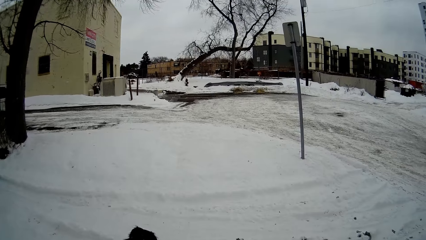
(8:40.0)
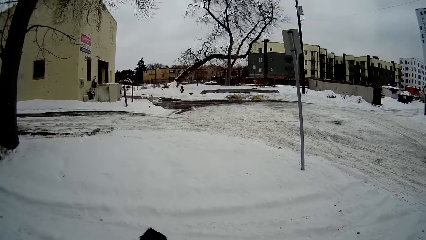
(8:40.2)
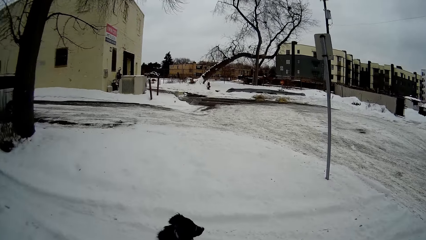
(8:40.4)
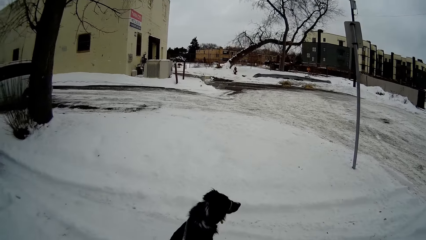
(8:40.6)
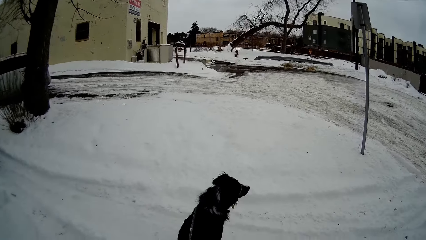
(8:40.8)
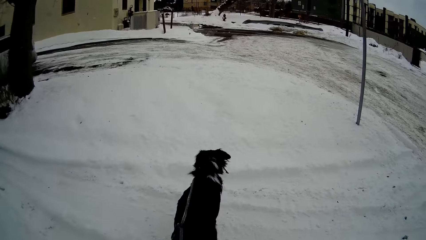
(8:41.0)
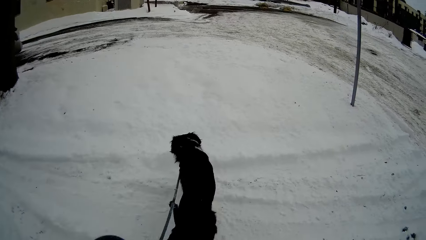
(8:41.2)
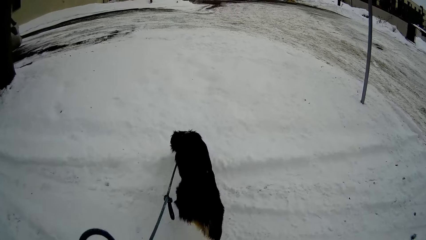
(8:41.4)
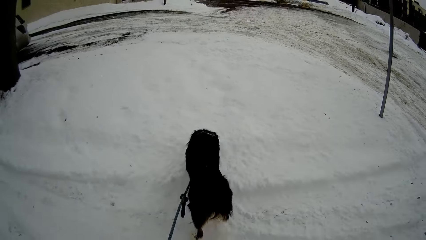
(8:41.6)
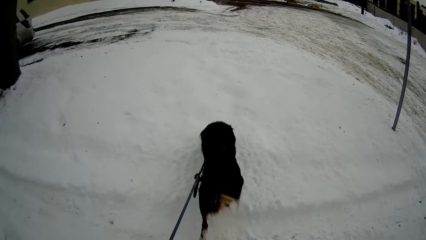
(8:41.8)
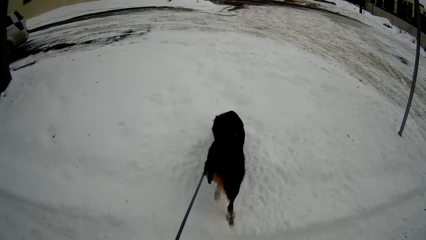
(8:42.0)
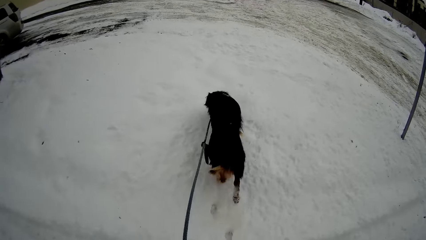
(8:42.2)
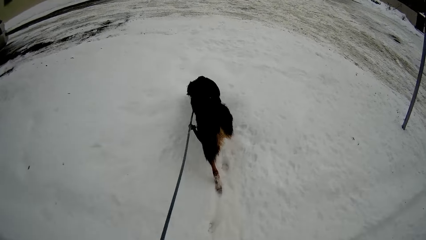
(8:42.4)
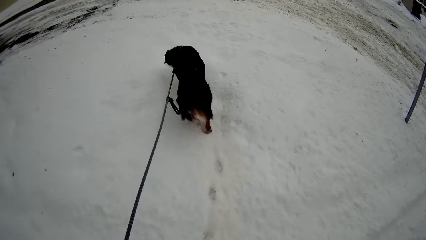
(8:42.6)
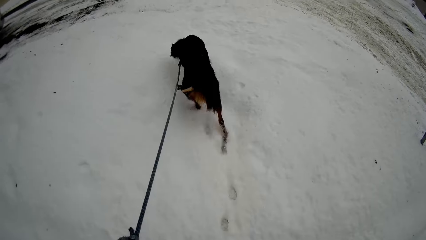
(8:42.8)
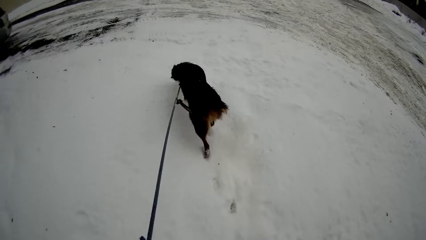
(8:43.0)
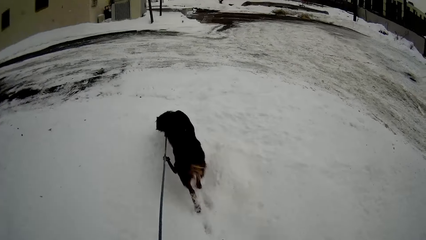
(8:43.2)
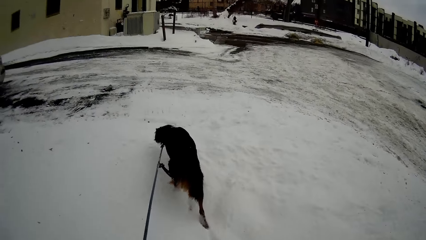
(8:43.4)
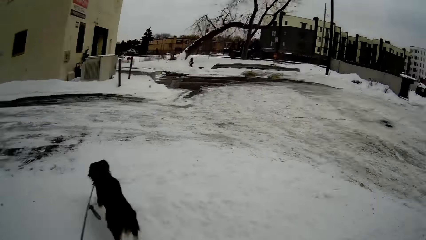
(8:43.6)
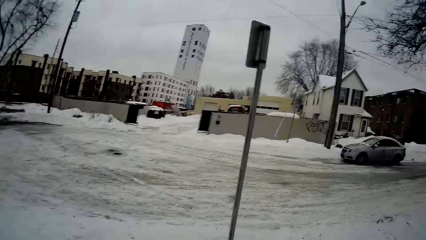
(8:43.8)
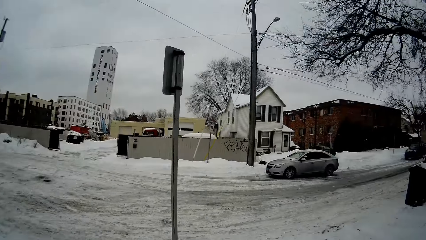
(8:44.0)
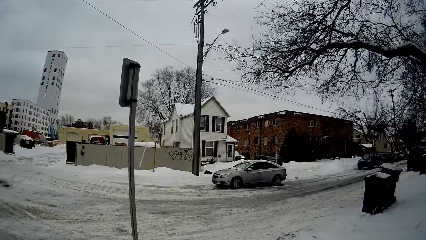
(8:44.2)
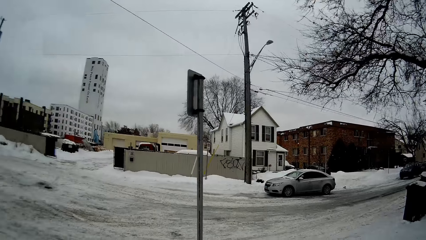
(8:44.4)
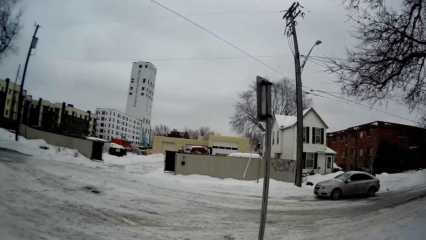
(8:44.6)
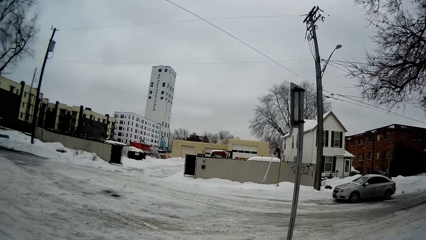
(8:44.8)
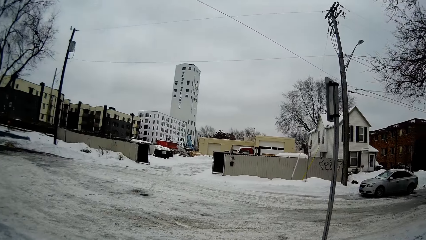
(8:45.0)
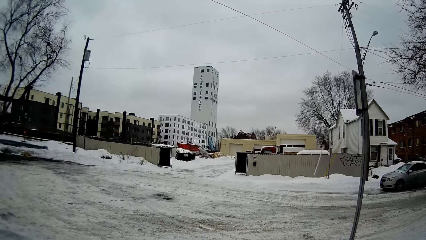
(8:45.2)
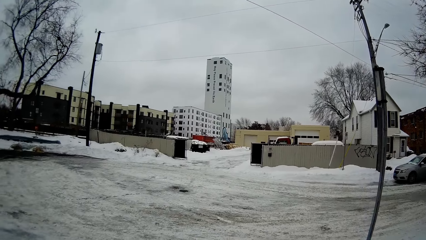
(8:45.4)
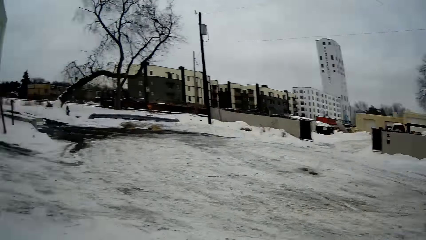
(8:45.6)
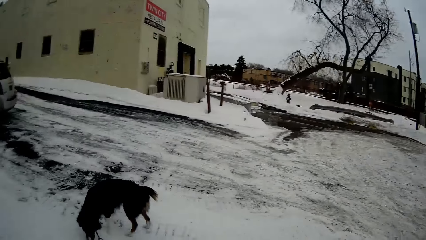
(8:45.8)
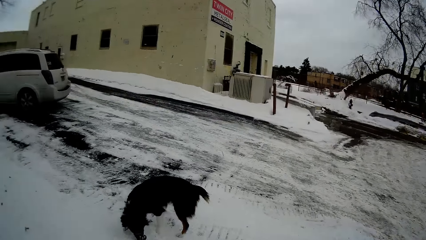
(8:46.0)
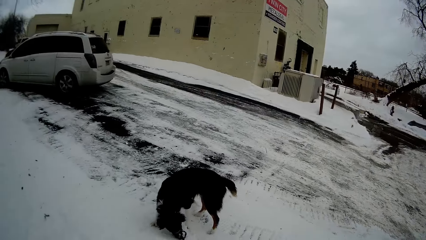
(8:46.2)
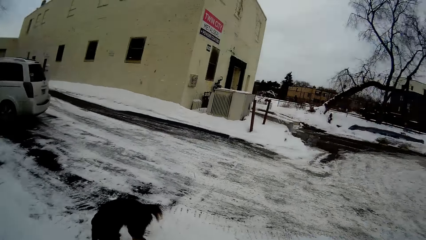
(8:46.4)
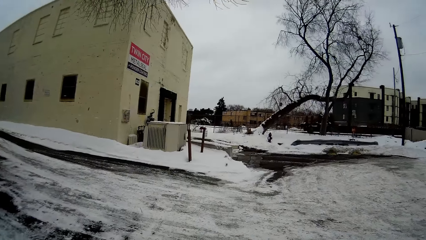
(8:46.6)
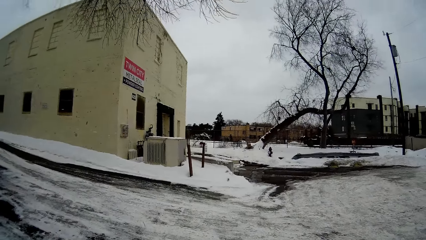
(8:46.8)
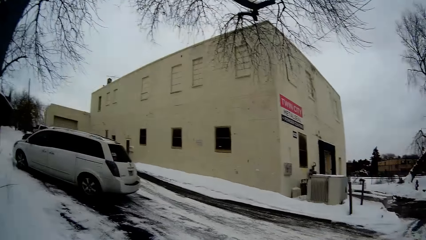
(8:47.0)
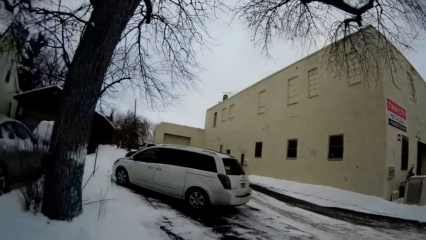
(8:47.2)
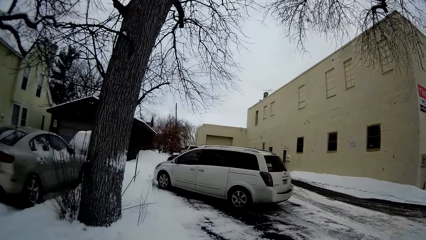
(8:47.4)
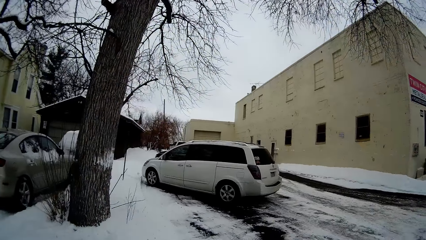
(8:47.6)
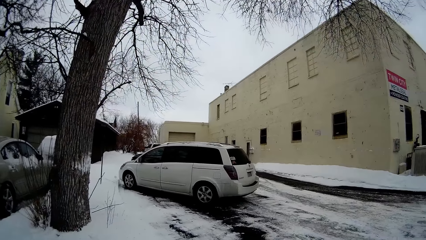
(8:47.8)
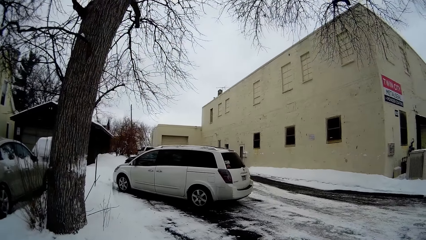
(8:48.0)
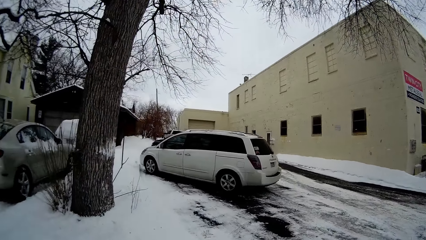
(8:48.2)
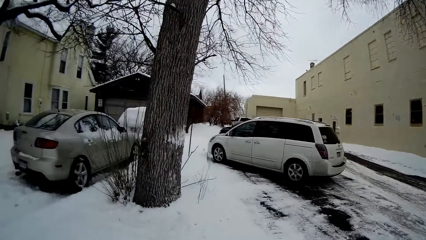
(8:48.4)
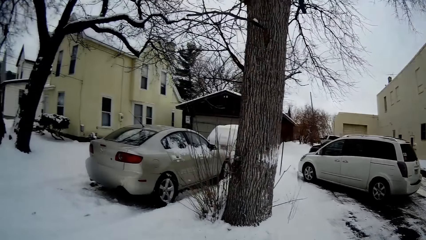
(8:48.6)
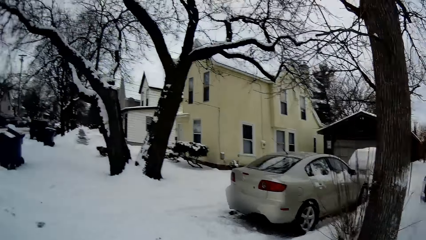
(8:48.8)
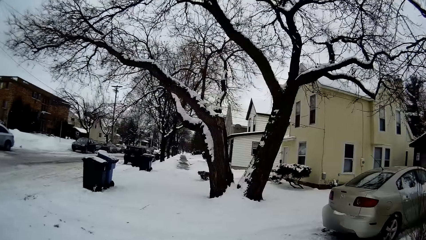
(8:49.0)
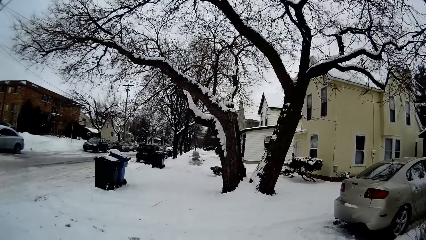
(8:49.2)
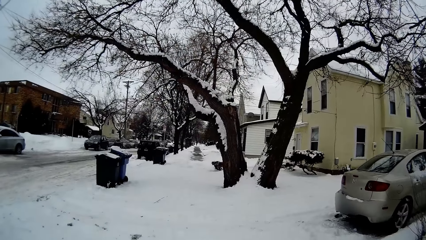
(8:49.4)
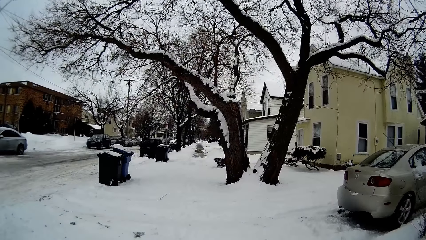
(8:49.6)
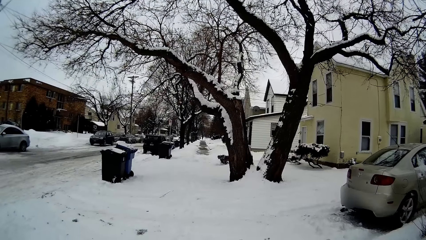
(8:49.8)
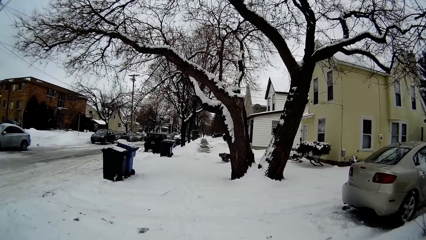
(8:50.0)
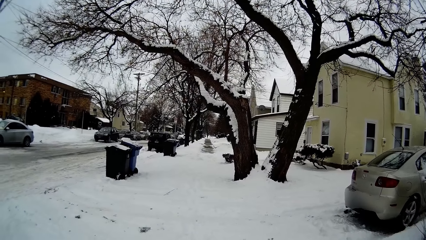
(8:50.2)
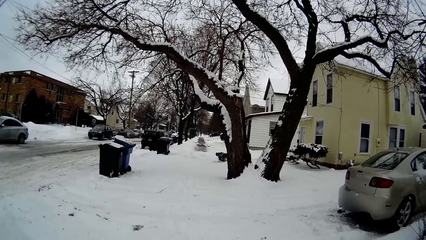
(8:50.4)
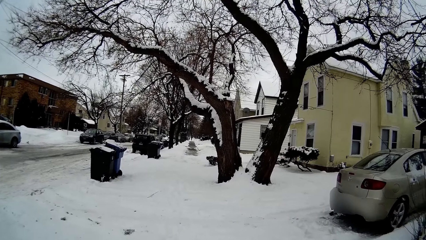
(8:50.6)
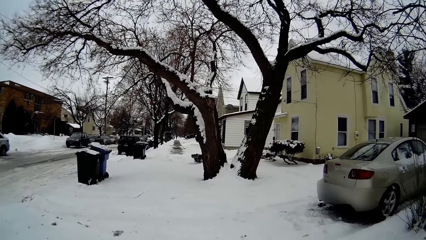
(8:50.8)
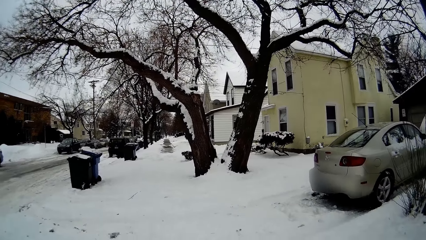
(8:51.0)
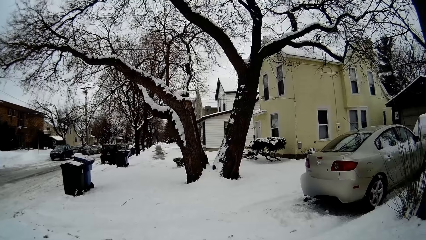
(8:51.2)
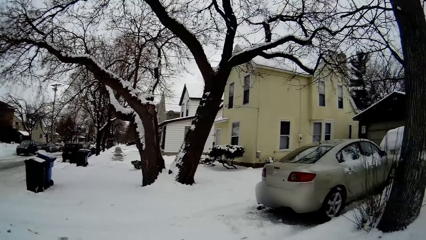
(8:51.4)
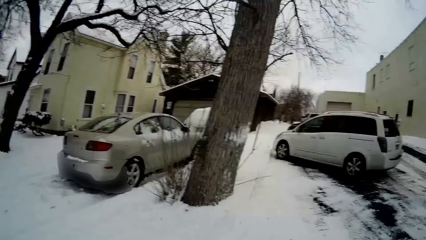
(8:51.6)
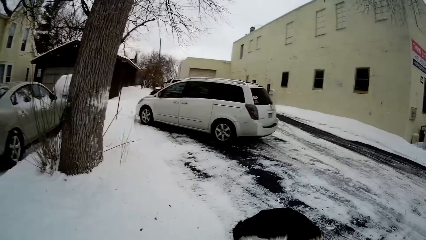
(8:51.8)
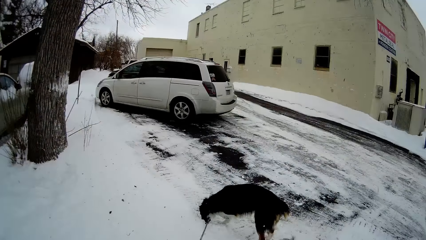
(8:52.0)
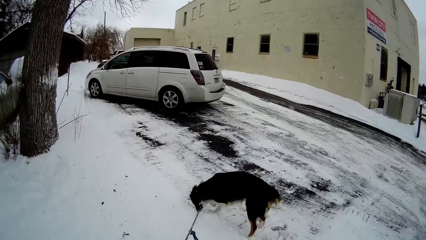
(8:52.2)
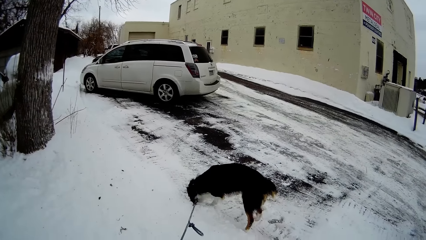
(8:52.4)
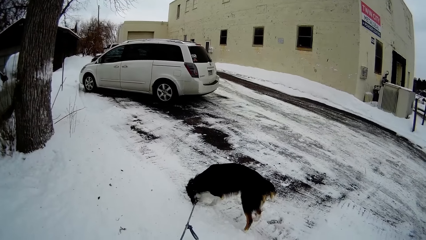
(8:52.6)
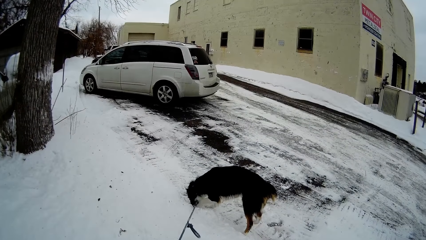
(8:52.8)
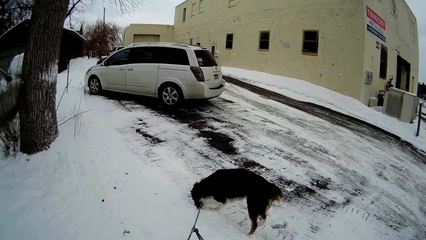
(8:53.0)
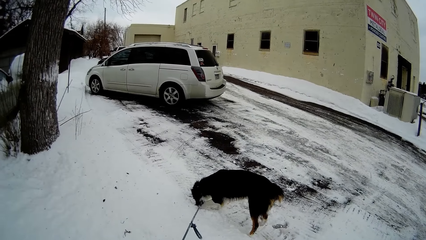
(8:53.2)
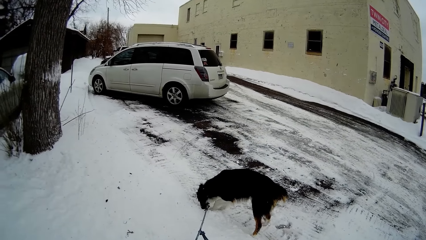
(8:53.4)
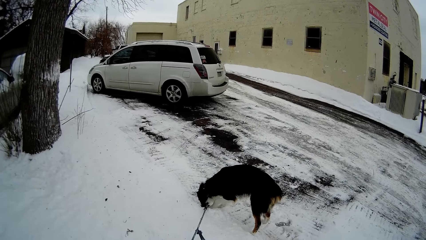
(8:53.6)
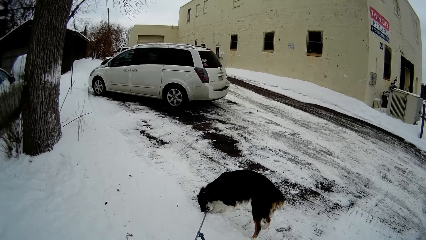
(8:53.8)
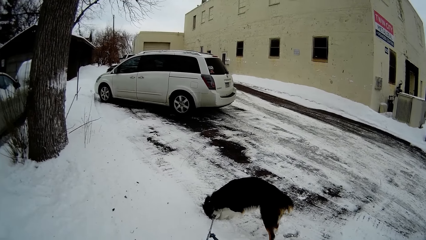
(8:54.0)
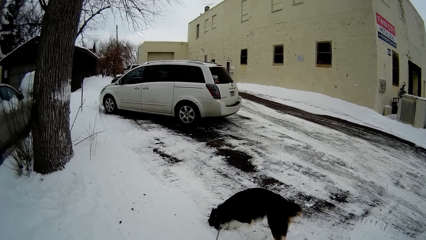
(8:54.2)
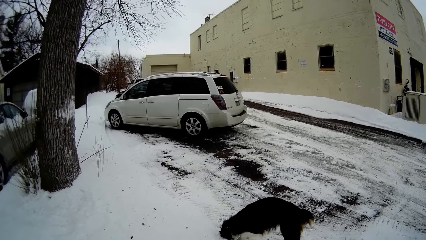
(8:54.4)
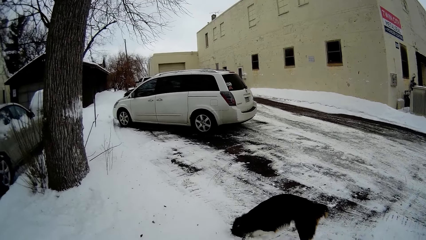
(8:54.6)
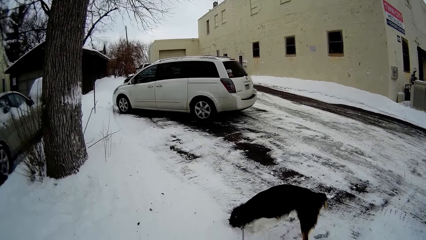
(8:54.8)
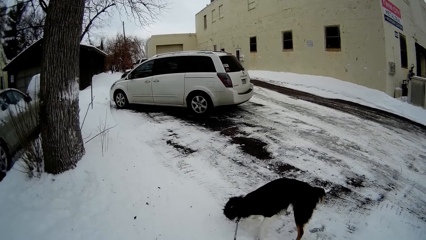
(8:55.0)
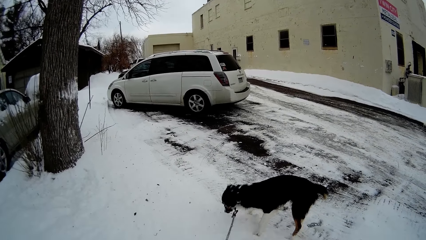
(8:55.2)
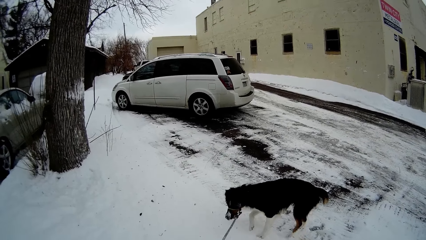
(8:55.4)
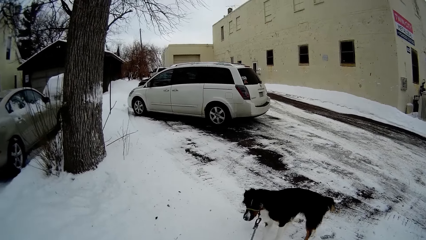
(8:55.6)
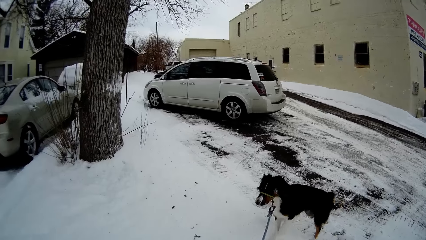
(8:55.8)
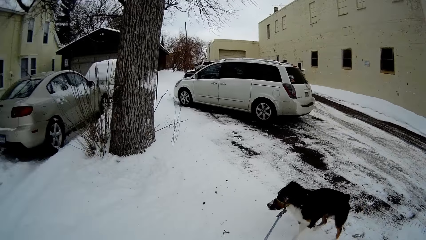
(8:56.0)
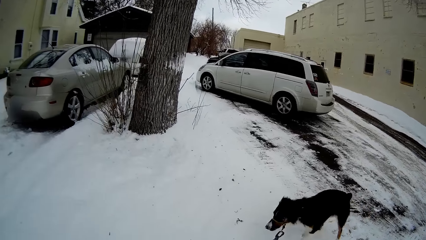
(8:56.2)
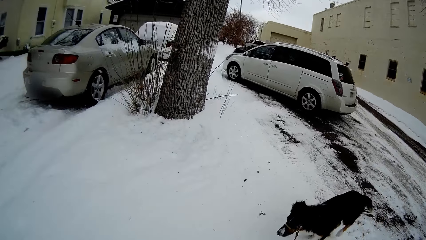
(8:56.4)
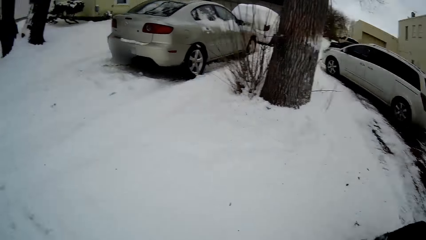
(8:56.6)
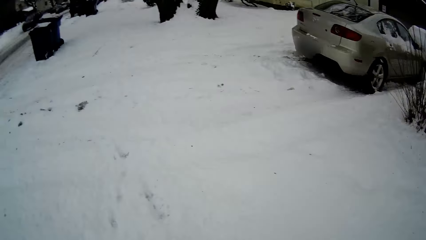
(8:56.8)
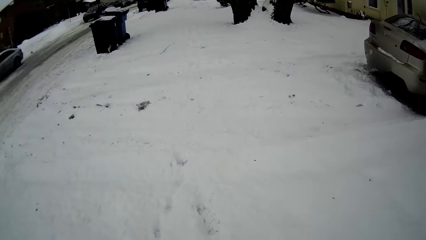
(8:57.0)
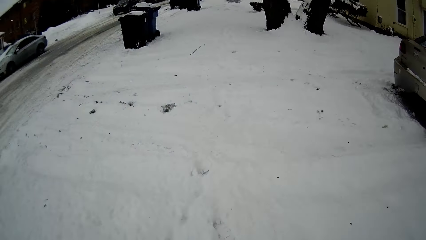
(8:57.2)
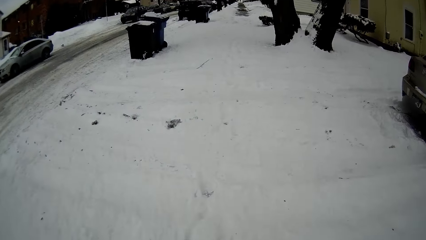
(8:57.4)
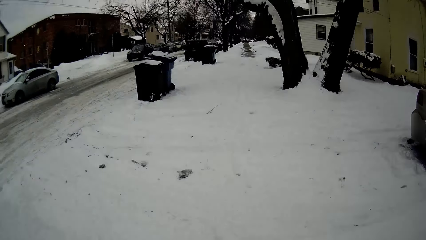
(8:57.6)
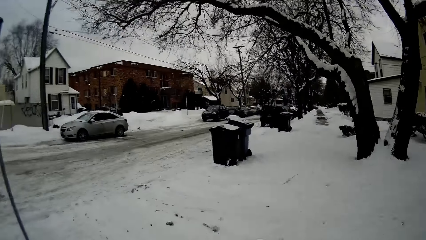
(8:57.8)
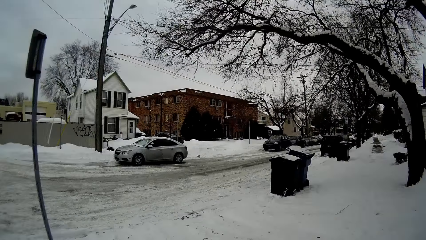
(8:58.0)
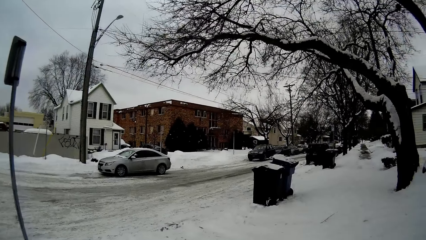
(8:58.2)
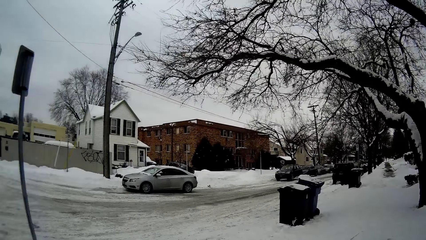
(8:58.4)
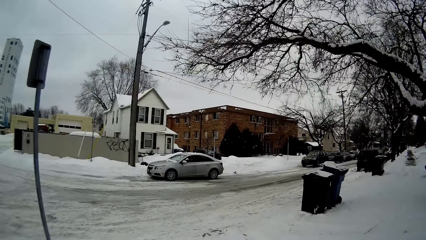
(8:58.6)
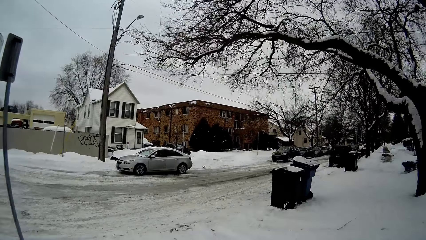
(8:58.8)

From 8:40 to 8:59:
The camera wearer walks in the compound. They look around.
